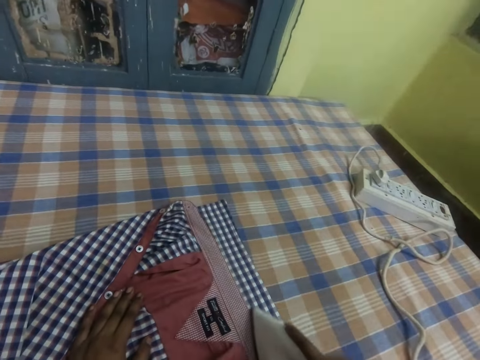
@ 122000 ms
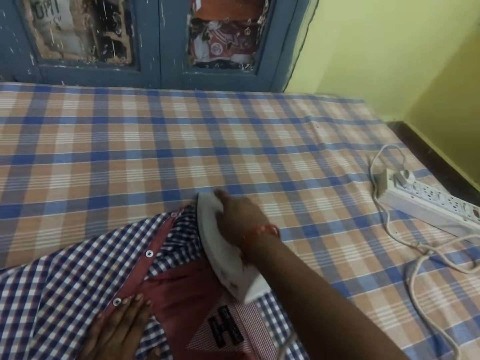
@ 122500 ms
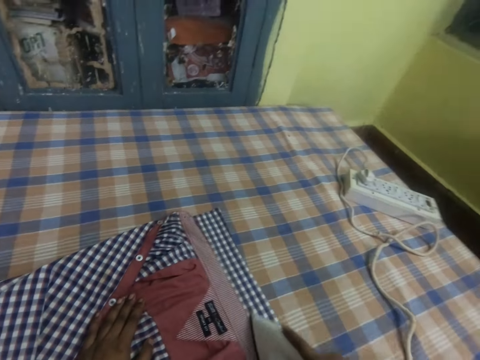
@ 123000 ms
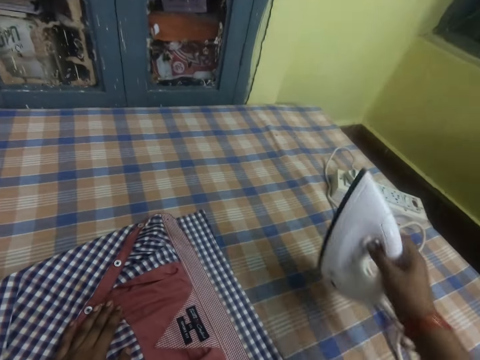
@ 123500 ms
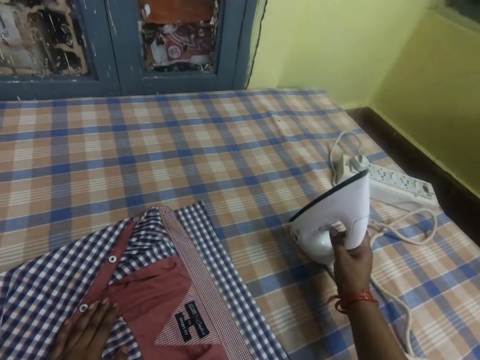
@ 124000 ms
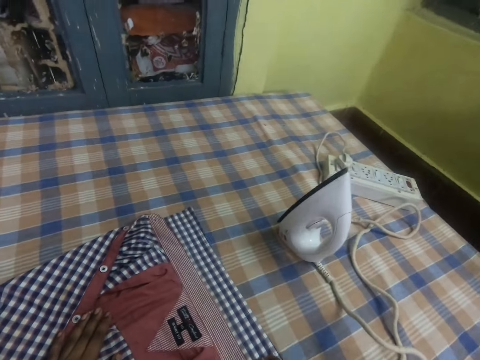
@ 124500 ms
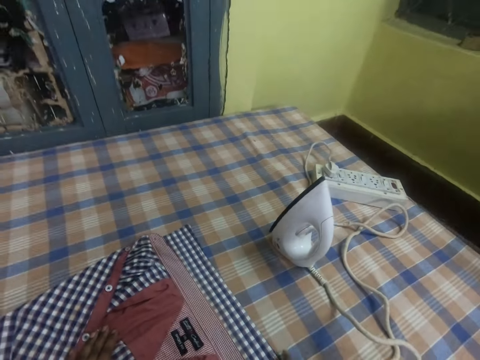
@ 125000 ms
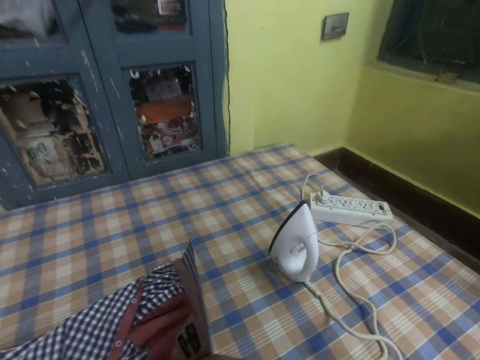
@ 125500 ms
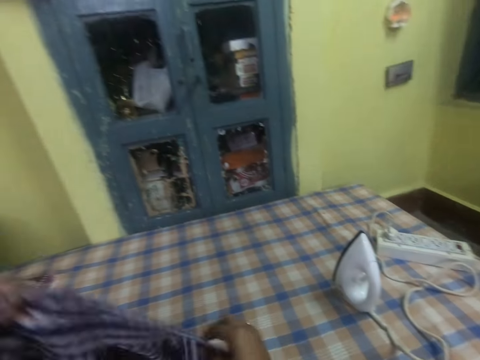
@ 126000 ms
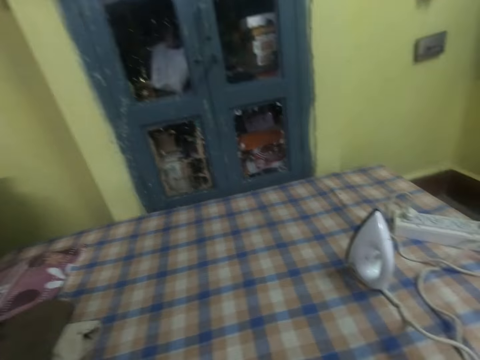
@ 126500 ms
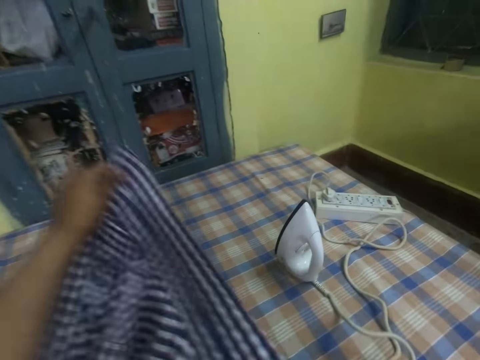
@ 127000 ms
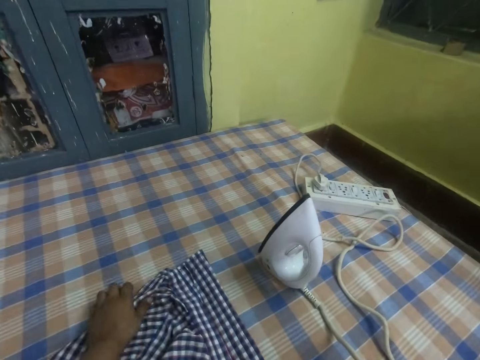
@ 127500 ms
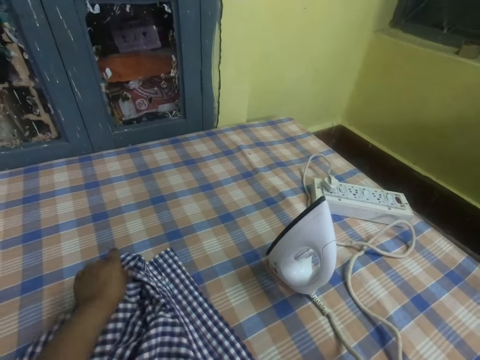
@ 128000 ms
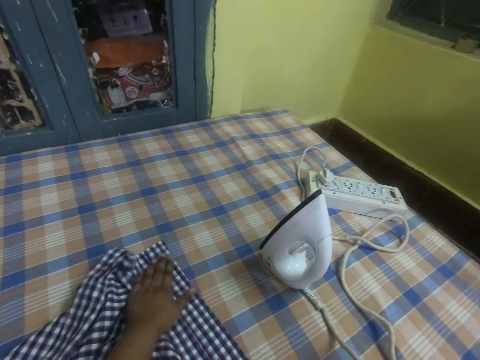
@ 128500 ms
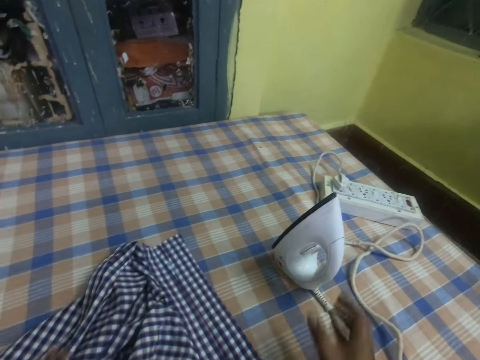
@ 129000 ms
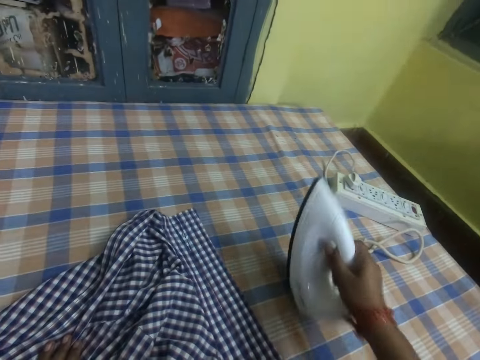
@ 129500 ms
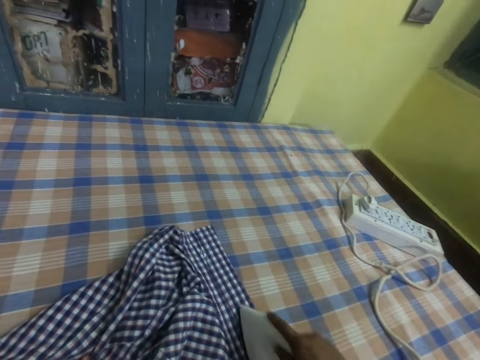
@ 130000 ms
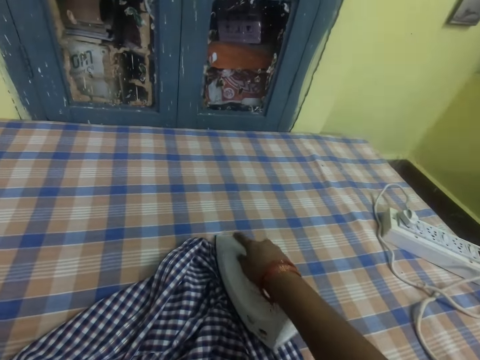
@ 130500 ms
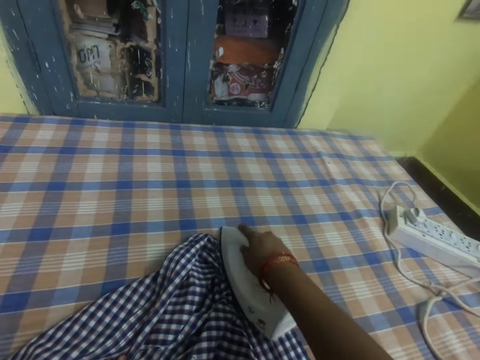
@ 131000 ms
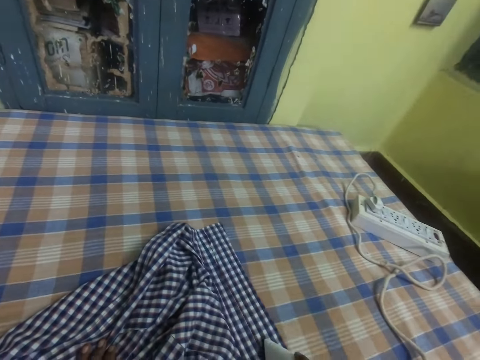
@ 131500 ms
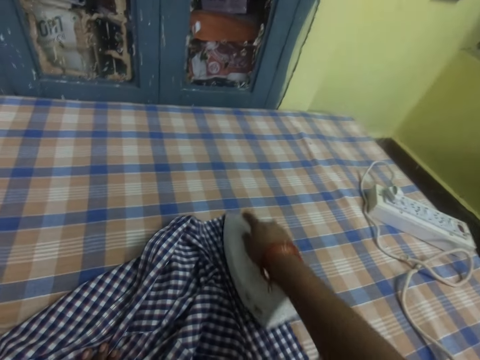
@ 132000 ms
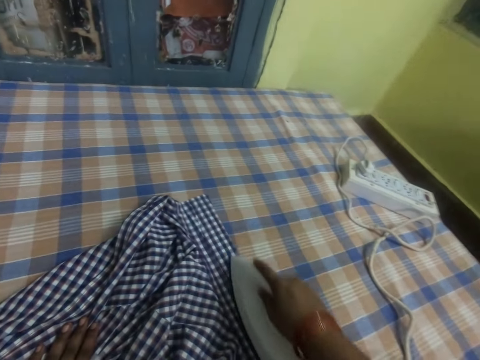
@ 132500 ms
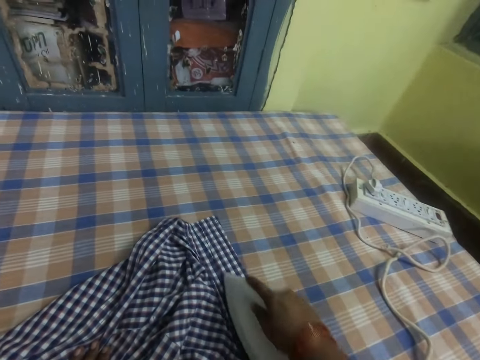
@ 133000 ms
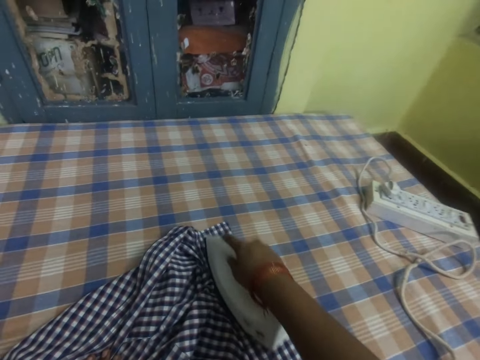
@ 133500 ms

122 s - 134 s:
The camera wearer puts the iron box or iron on the table. They pick up the shirt, adjust the shirt, drop the shirt and align the shirt. They take the iron and iron the shirt.

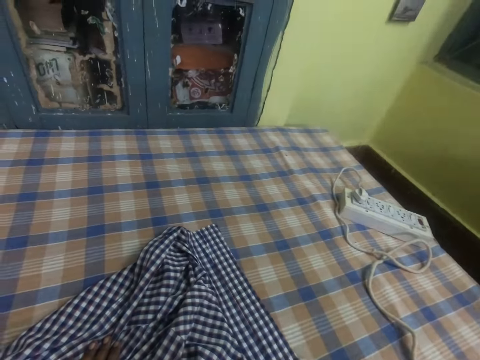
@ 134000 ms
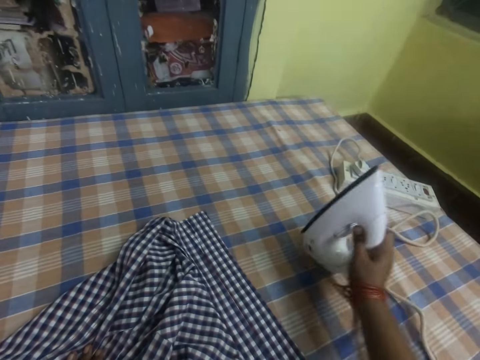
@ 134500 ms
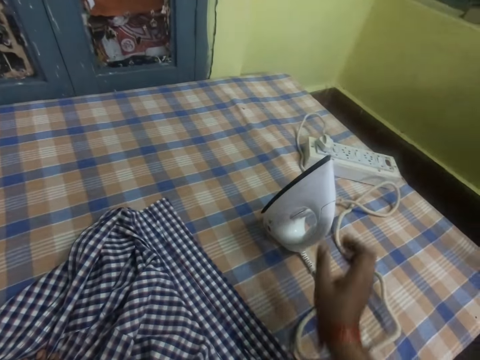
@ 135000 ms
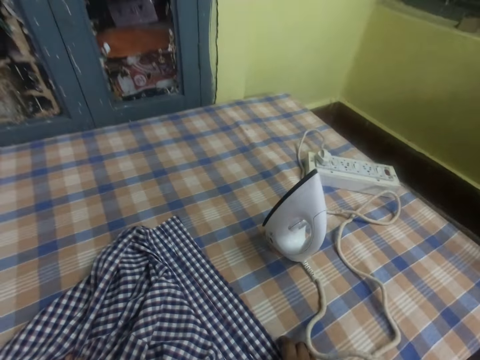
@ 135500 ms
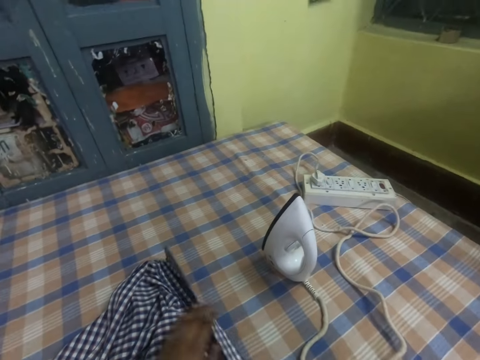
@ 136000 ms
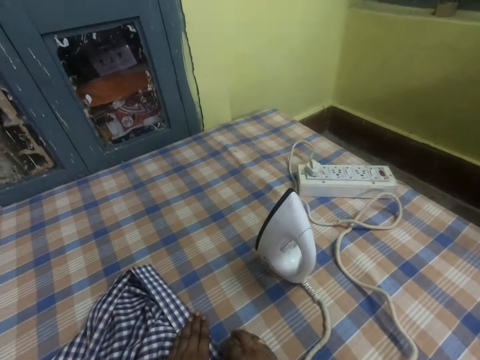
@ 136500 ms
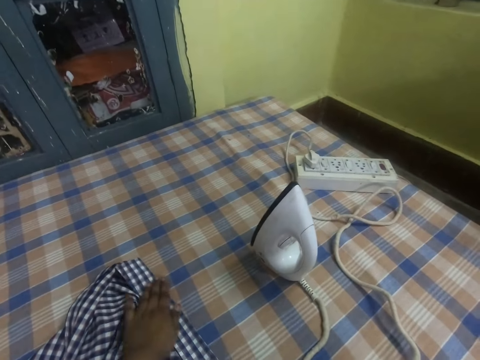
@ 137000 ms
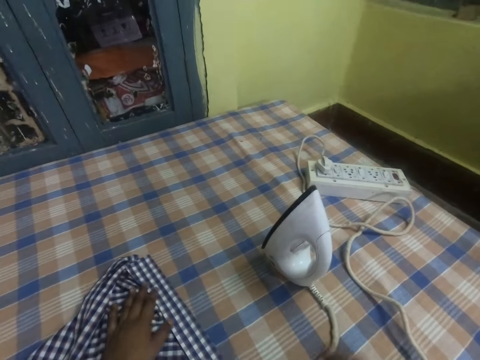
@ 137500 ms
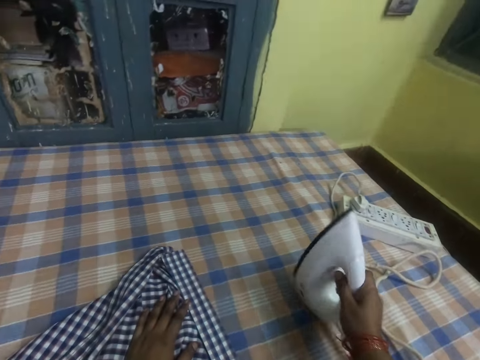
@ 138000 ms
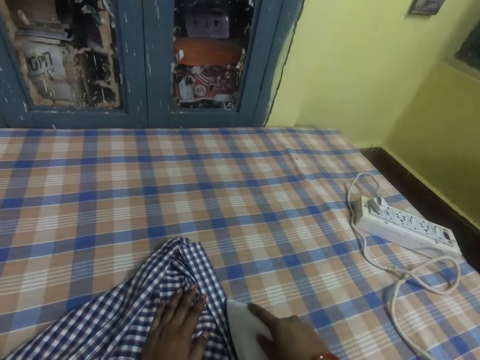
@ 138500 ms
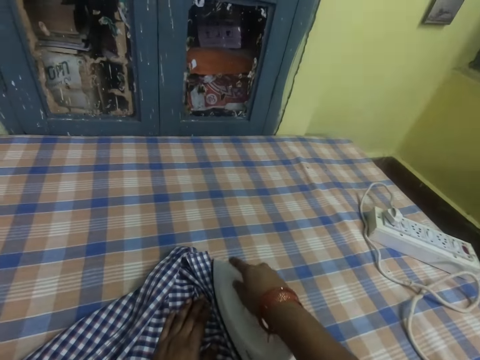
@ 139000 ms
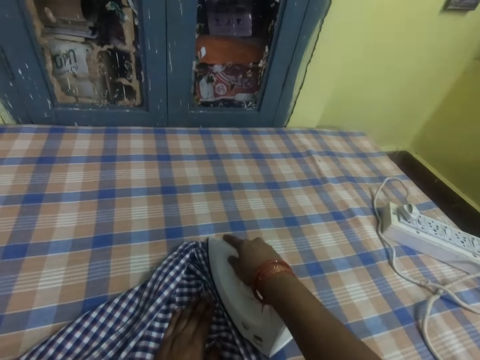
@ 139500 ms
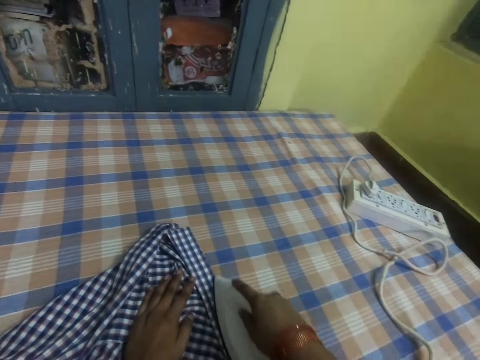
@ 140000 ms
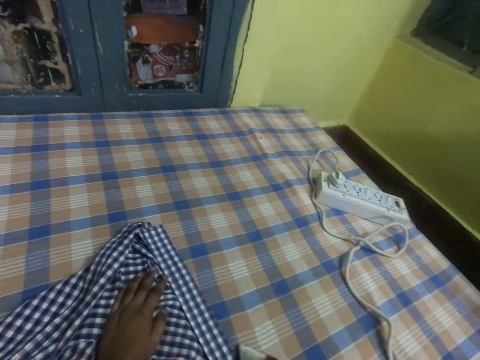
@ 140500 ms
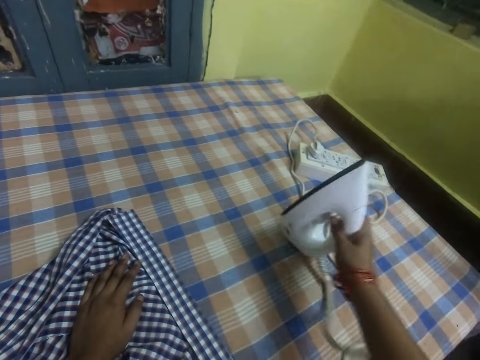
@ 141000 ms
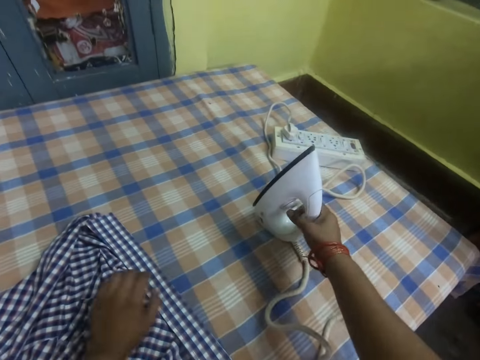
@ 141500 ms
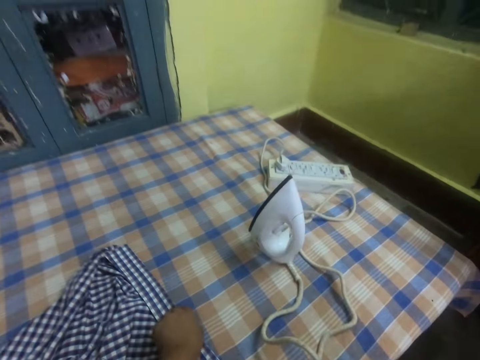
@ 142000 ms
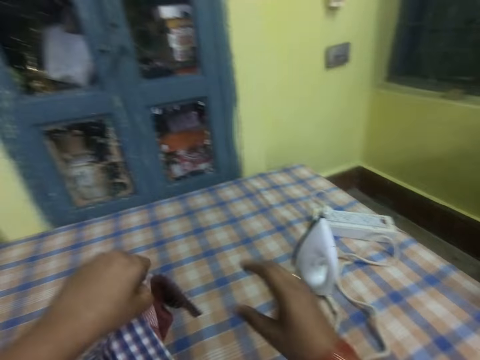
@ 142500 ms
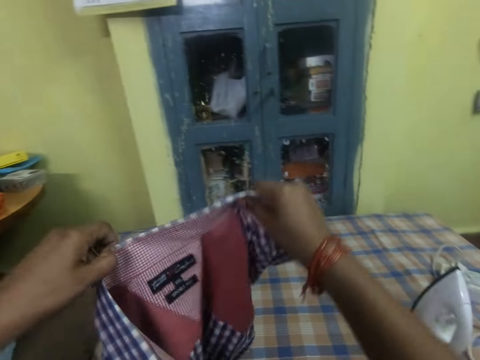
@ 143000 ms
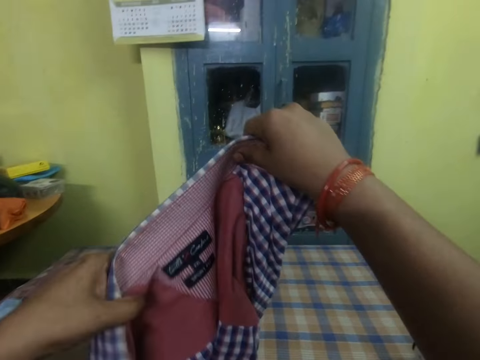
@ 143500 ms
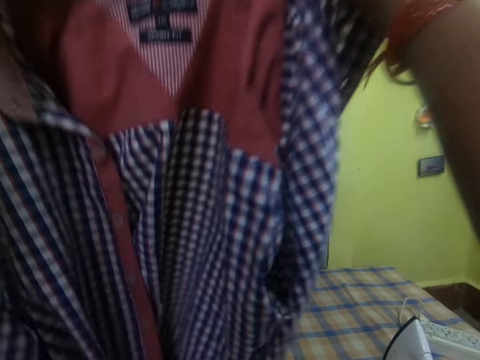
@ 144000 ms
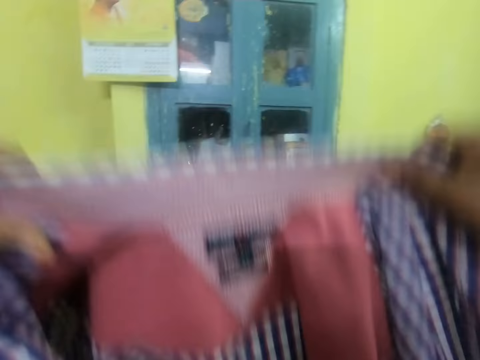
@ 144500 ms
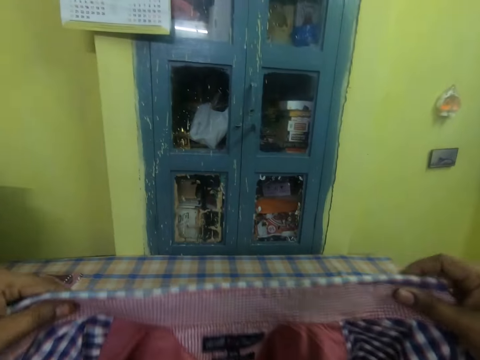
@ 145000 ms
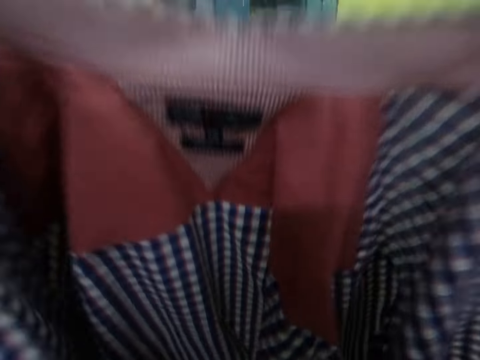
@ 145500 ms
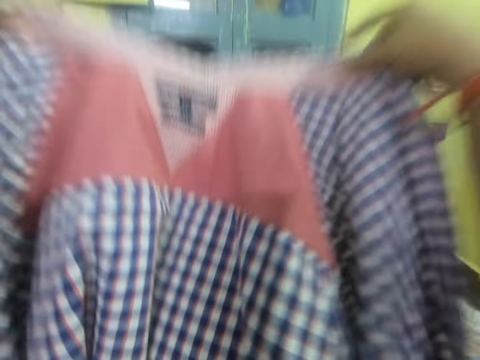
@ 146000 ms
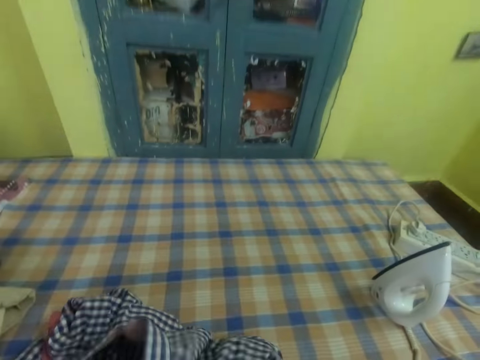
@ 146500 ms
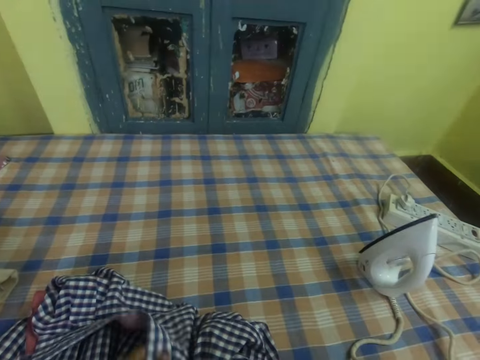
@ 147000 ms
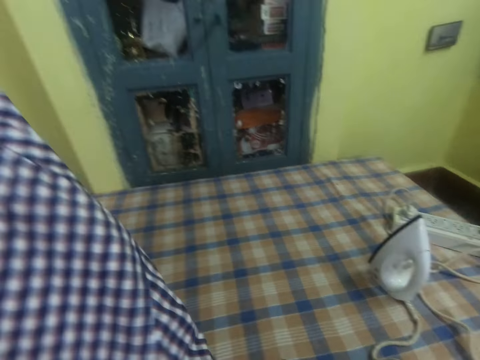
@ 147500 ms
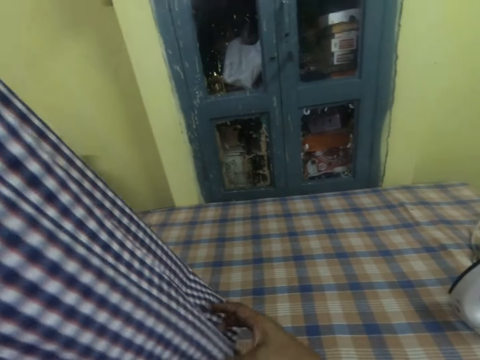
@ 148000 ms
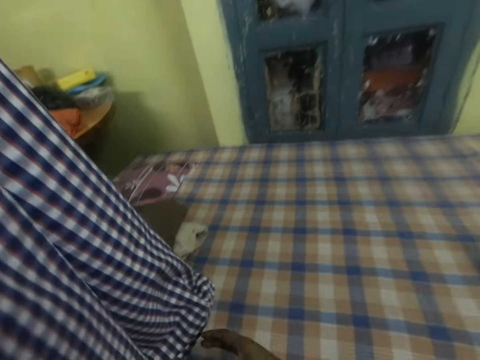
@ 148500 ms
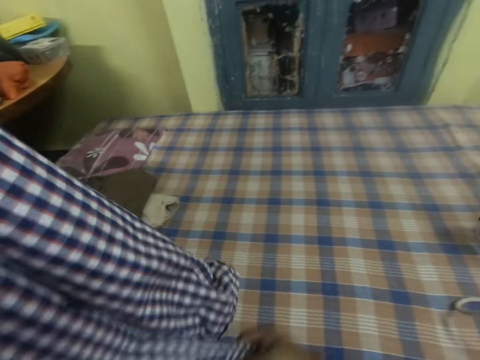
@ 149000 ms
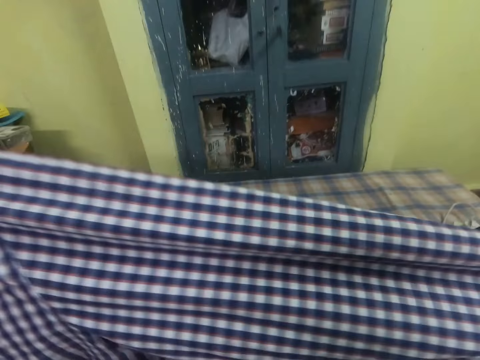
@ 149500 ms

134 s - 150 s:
The camera wearer puts the iron box on the table. They fold the shirt and adjust the shirt. They pick up the iron and iron the shirt. They put the iron box on the table. They lift the shirt, hold the shirt, drop the shirt, adjust the shirt, lift the shirt and touch the shirt.
